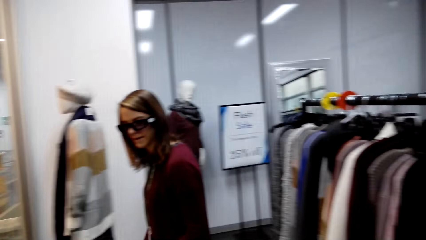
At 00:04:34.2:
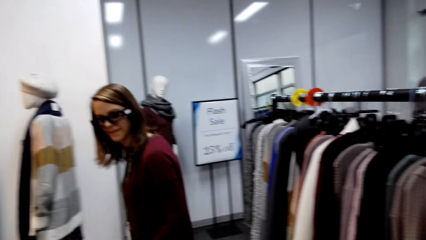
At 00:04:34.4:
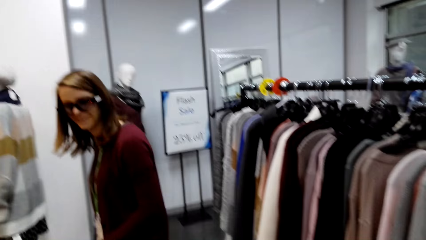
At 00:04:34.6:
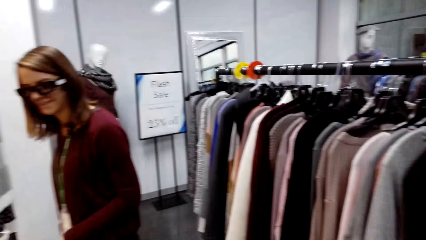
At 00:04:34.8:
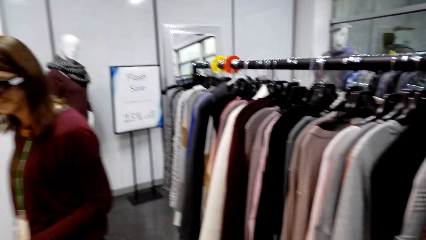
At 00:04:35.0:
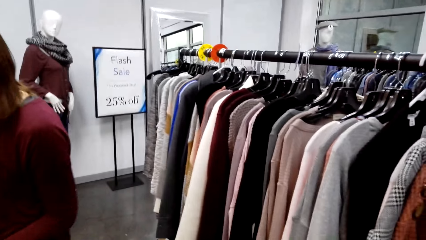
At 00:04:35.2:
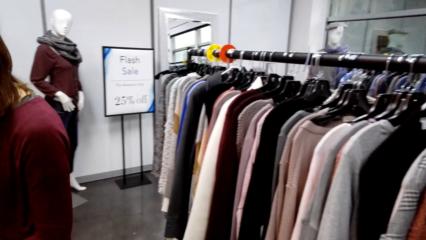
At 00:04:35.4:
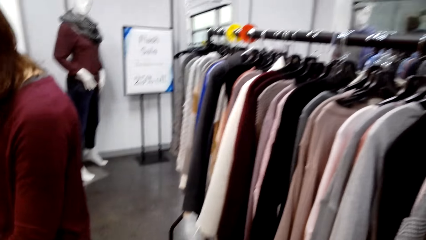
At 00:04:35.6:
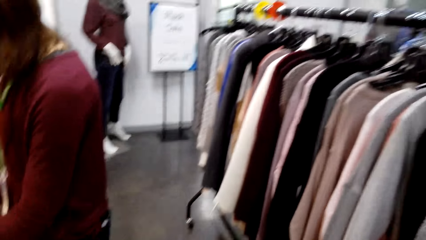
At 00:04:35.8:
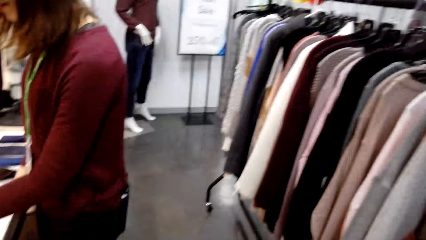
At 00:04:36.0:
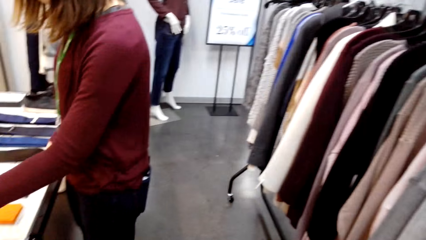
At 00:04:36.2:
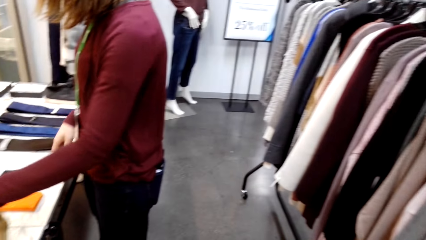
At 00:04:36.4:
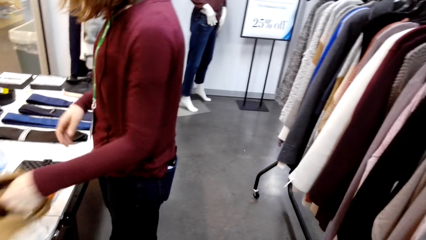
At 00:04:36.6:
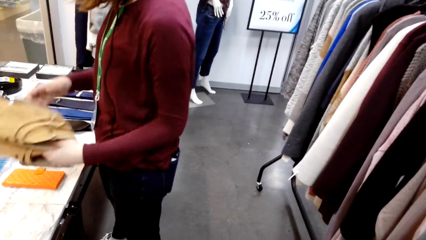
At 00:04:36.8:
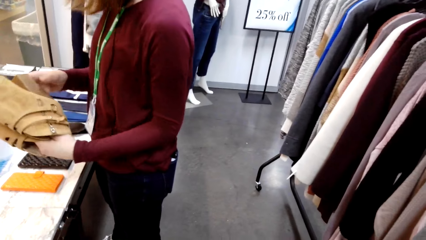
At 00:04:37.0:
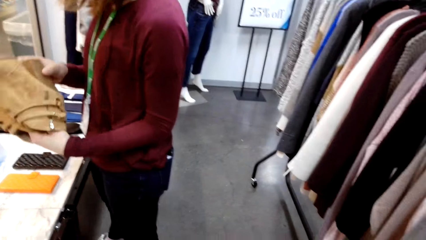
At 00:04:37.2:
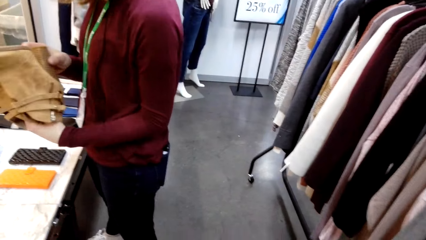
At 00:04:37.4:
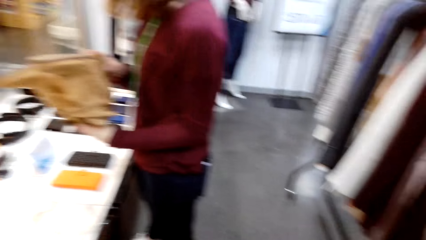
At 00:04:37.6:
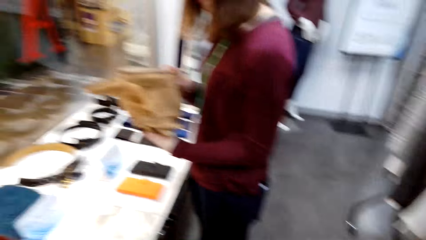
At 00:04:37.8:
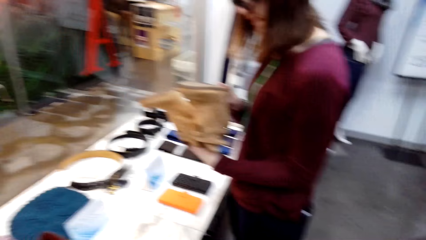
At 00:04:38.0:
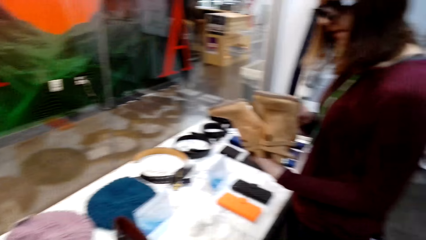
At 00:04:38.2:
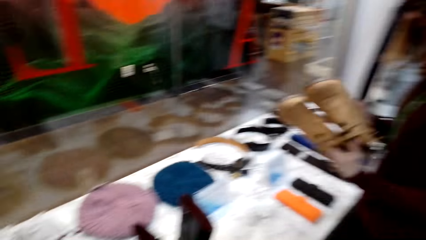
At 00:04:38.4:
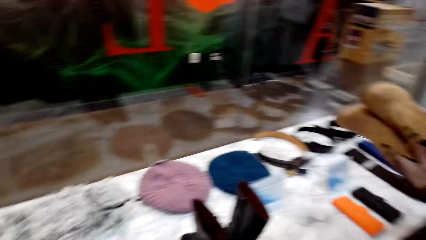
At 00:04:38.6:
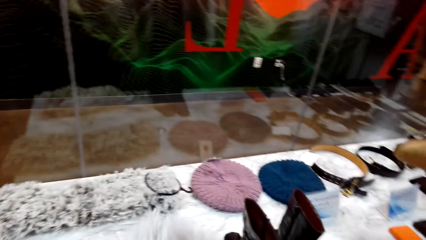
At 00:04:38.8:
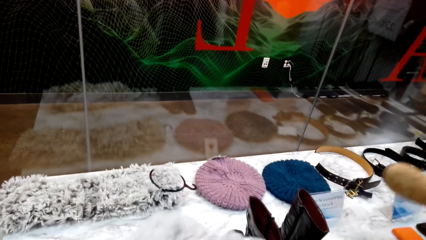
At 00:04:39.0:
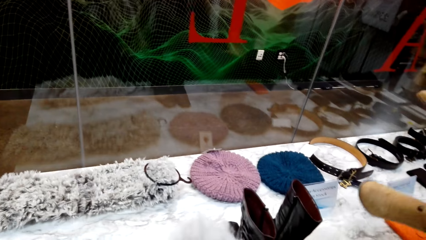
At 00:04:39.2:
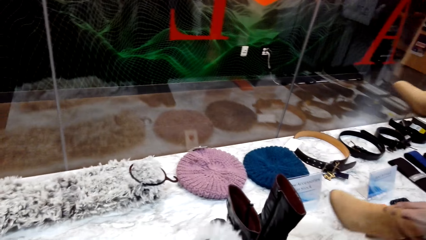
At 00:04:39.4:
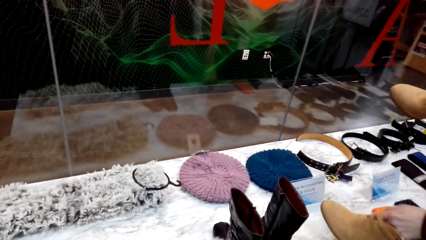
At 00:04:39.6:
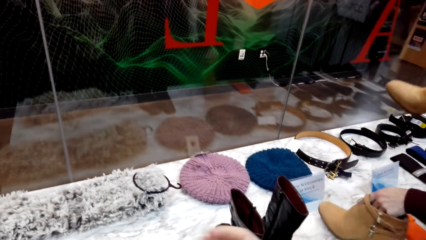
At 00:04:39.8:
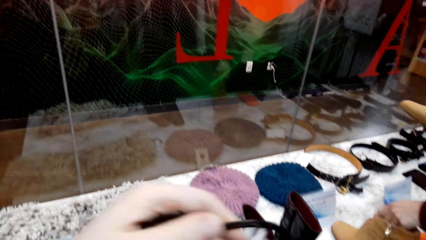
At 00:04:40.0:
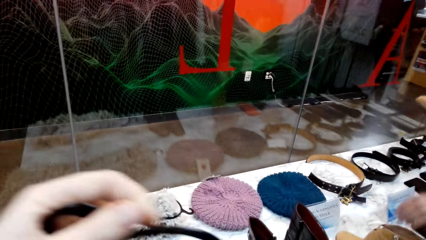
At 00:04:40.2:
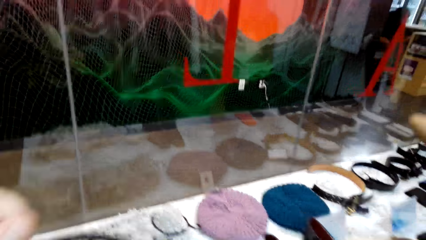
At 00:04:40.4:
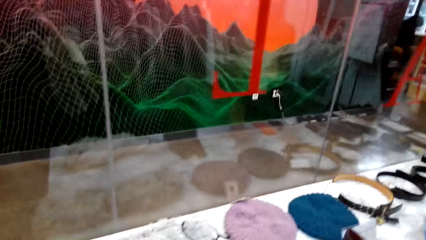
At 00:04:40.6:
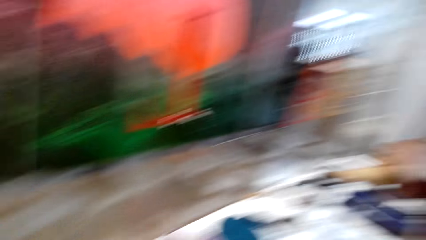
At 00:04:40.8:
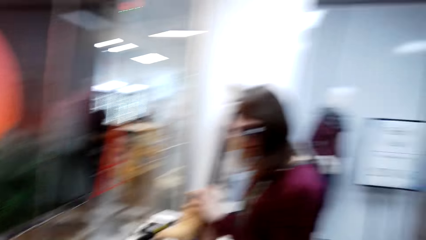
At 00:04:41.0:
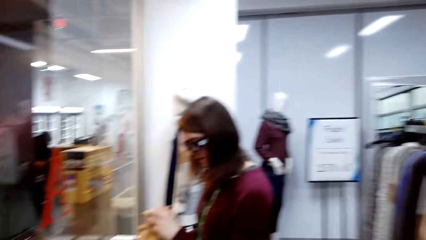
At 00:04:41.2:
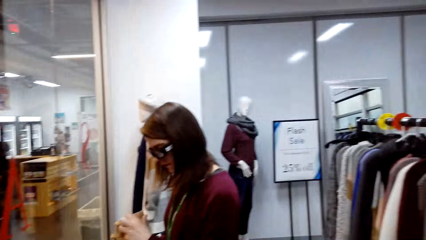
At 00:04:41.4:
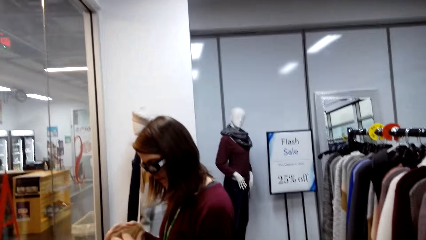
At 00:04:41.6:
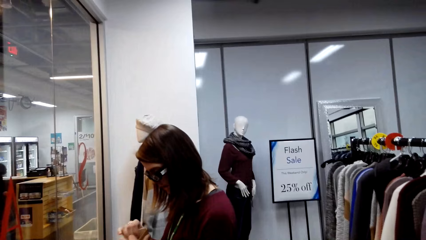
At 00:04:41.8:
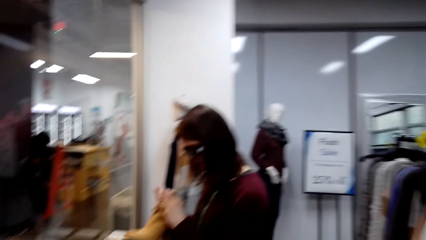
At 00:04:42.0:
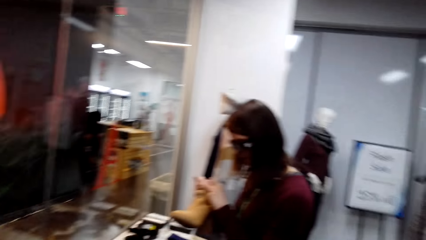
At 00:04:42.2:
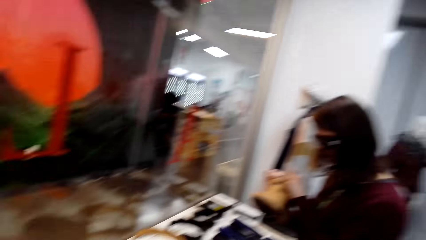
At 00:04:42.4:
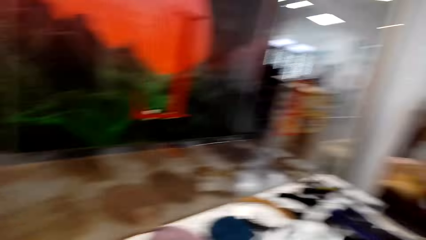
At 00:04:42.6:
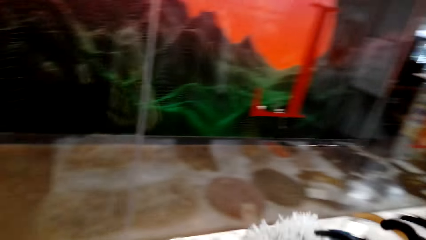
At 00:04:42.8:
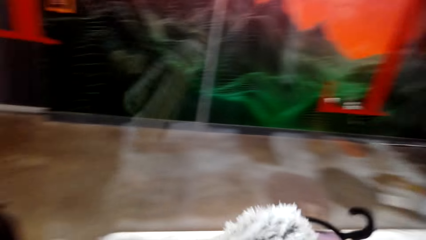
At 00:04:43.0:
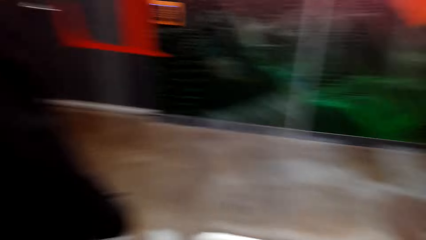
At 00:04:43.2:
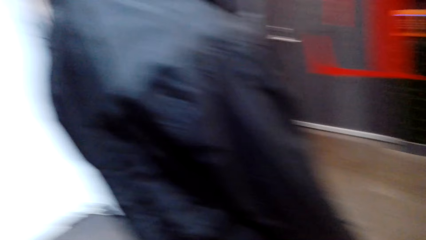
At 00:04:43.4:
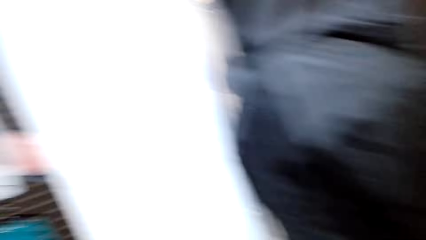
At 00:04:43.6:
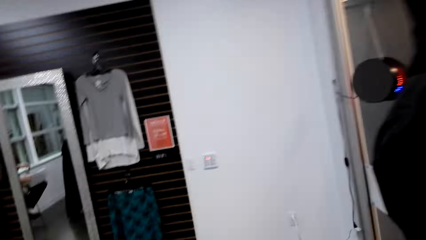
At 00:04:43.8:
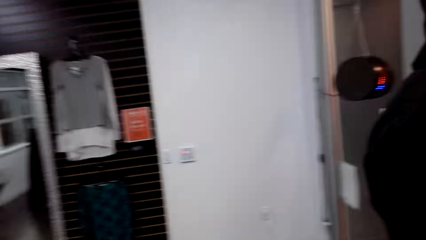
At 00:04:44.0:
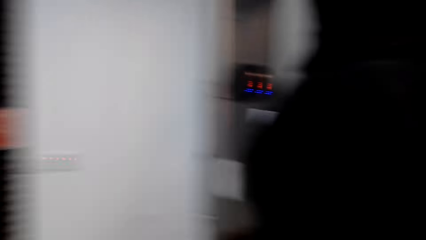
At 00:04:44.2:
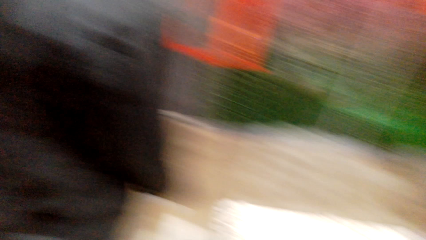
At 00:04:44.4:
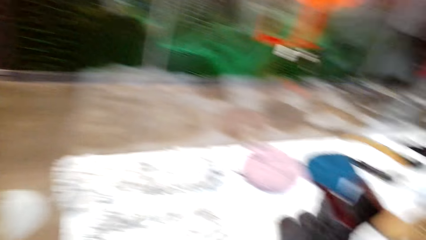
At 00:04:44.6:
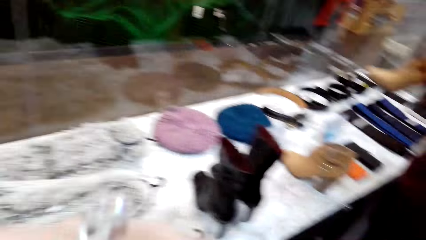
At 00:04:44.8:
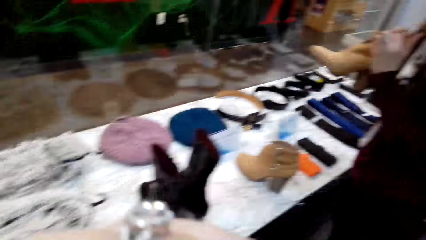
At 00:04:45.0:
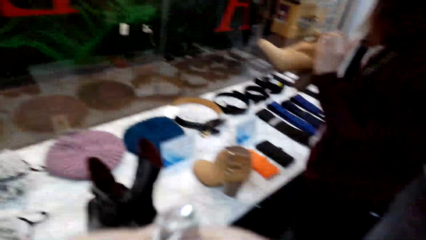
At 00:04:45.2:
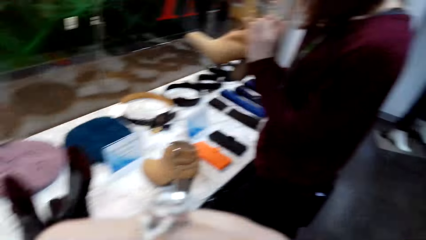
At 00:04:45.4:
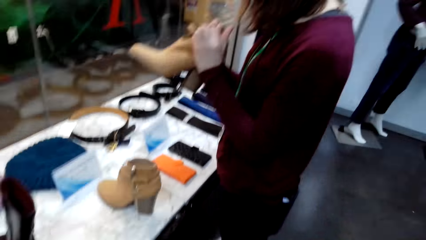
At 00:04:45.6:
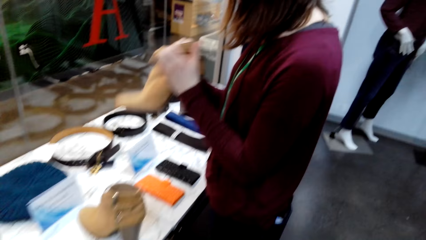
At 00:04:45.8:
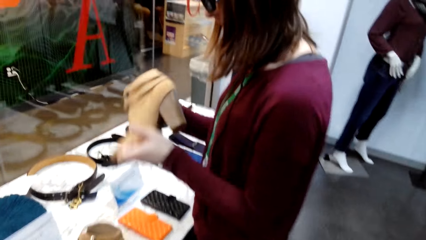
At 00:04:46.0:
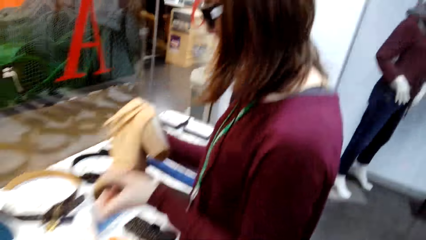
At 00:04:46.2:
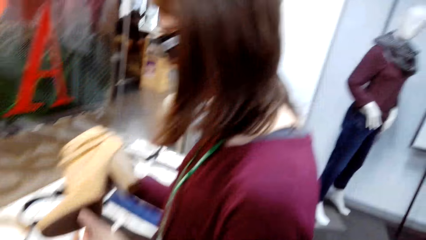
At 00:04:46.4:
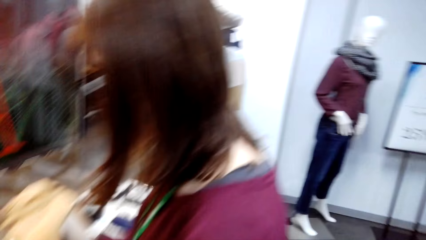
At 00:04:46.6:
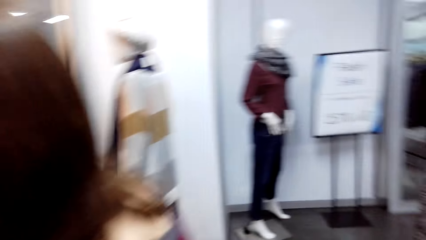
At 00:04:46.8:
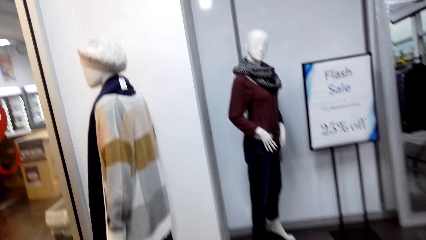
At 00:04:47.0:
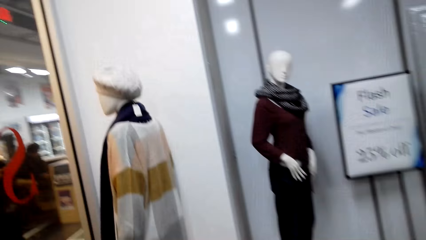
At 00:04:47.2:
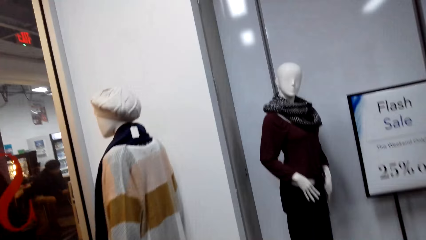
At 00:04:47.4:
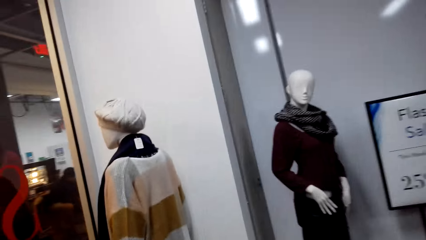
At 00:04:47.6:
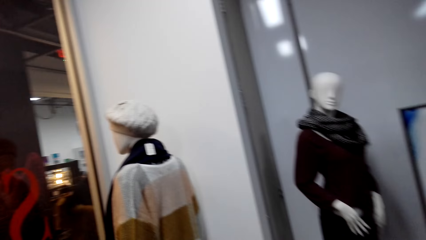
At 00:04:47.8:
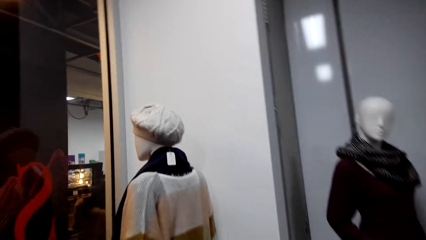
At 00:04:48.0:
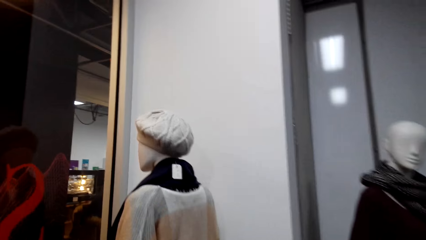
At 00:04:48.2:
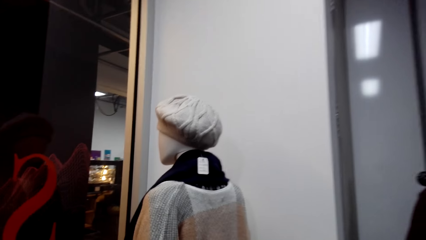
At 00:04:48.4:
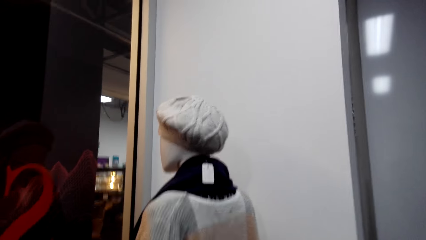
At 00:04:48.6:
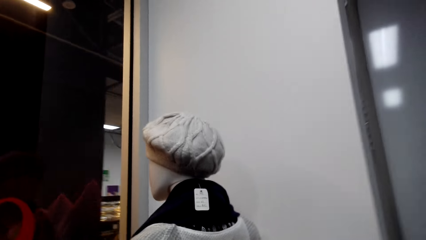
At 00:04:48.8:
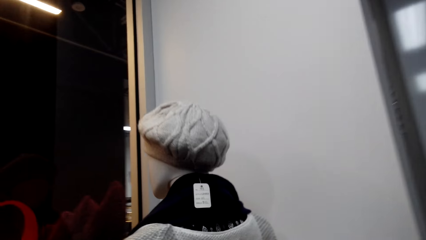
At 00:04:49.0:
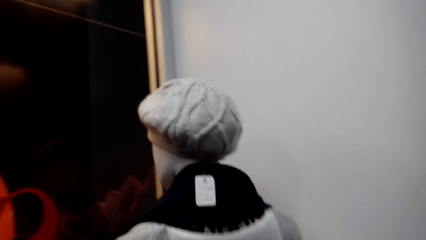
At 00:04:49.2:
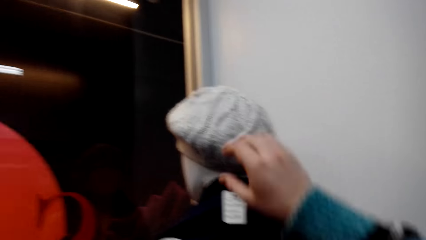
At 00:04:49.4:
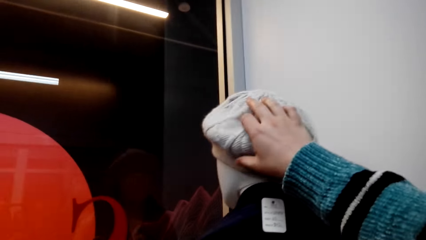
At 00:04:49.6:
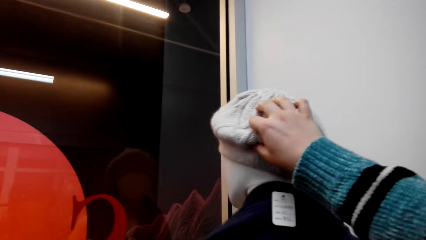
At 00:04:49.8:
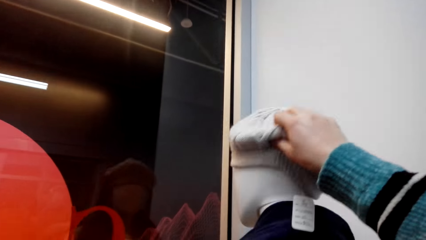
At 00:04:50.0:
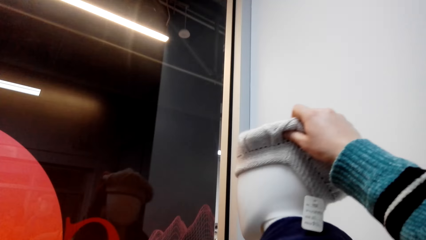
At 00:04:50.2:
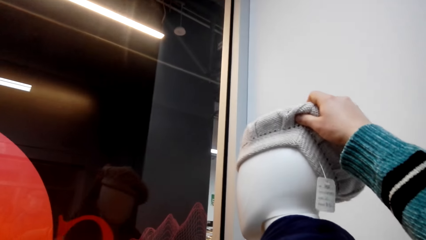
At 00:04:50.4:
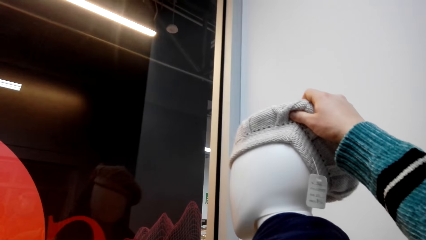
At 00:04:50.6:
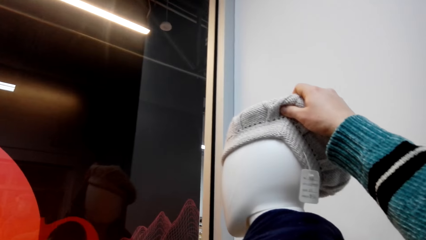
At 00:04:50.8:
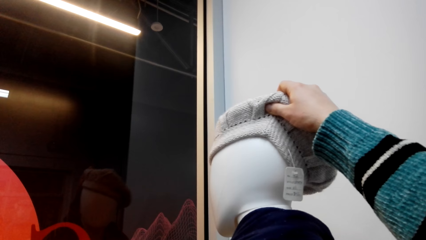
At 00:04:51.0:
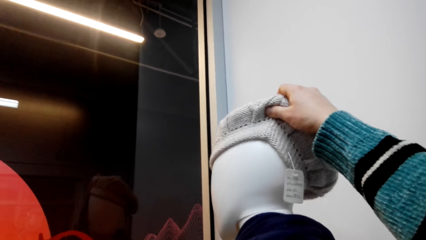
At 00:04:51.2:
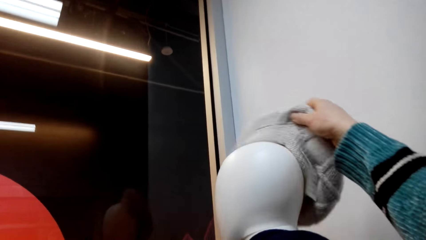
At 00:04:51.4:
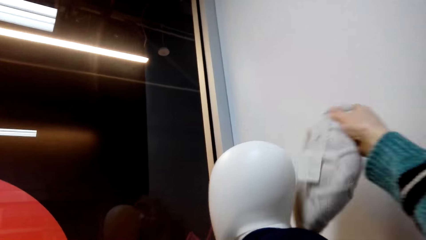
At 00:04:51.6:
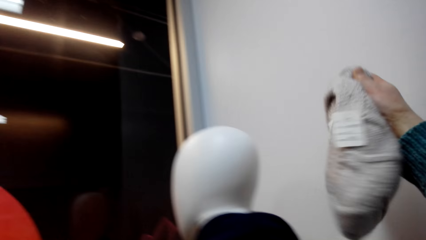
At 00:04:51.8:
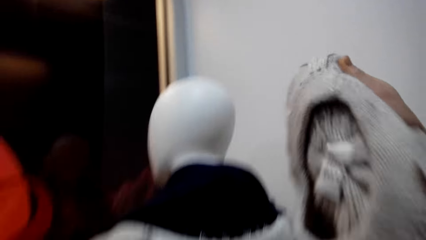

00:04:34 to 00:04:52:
The camera wearer looks around the store. They look around. They walk around the store. They take a crochet hat from the mannequin's head.
